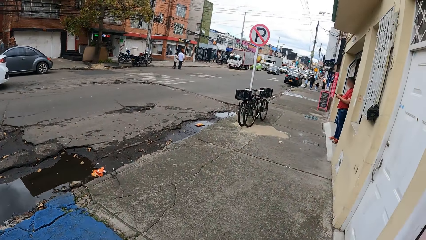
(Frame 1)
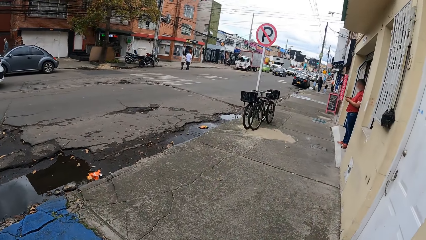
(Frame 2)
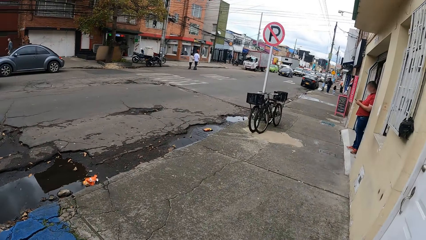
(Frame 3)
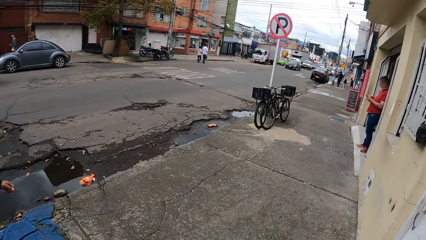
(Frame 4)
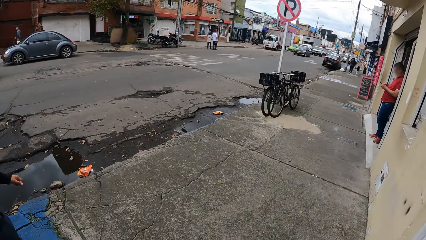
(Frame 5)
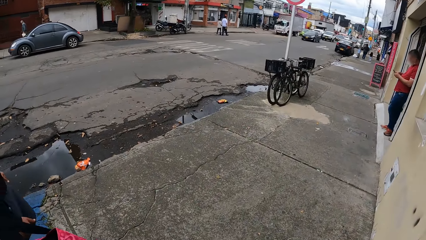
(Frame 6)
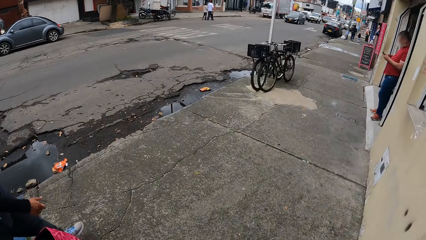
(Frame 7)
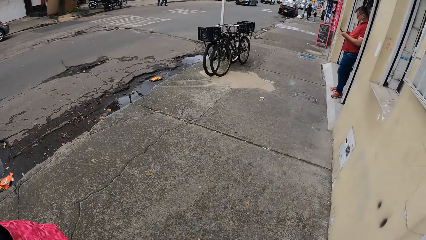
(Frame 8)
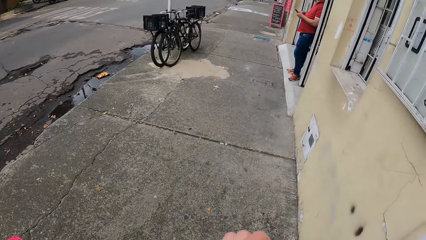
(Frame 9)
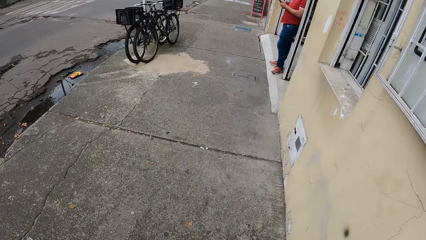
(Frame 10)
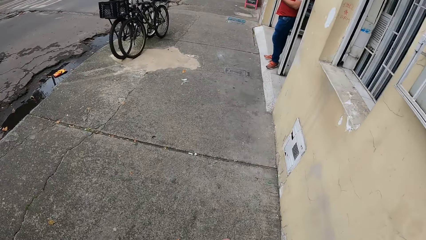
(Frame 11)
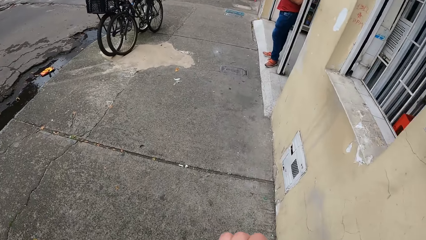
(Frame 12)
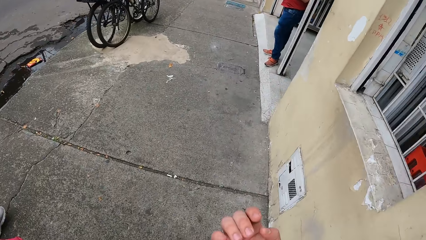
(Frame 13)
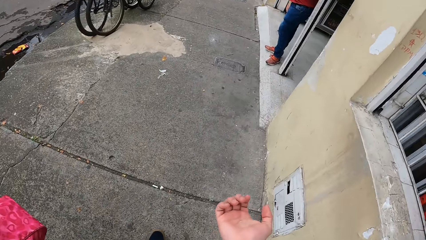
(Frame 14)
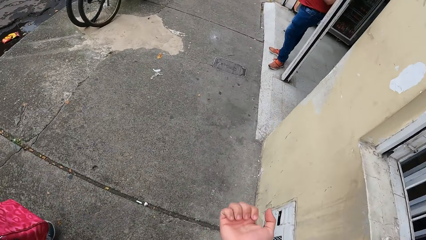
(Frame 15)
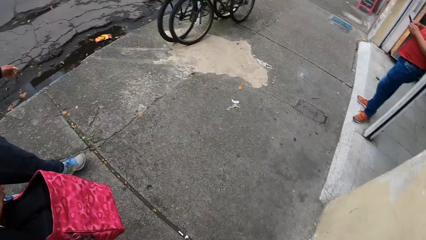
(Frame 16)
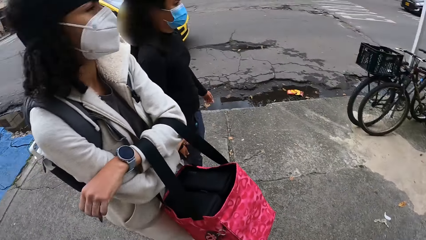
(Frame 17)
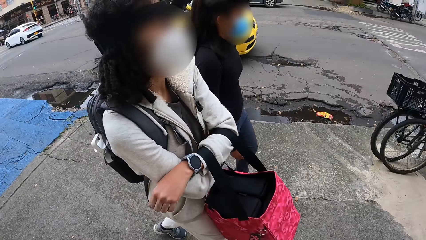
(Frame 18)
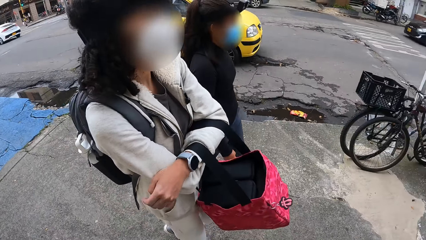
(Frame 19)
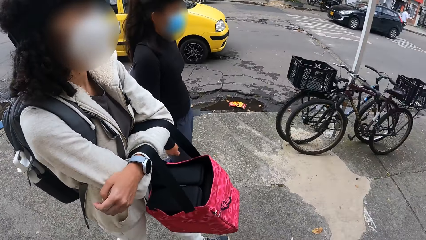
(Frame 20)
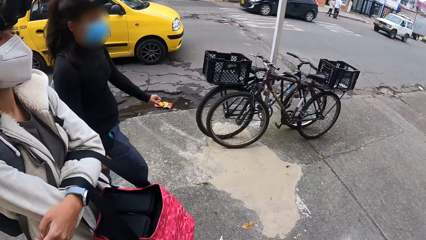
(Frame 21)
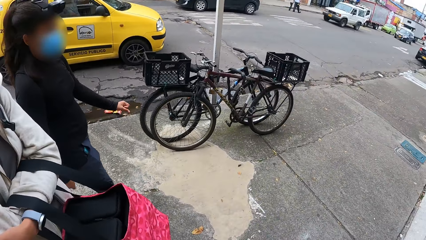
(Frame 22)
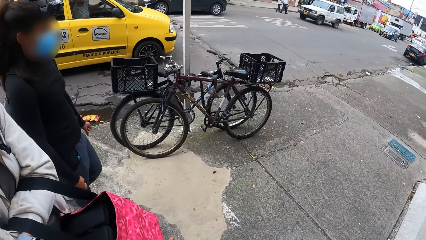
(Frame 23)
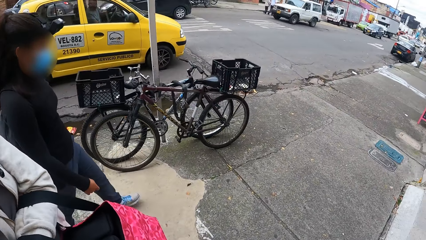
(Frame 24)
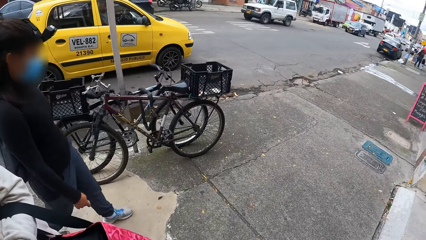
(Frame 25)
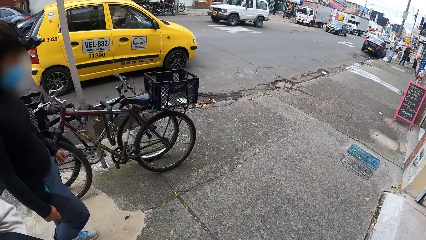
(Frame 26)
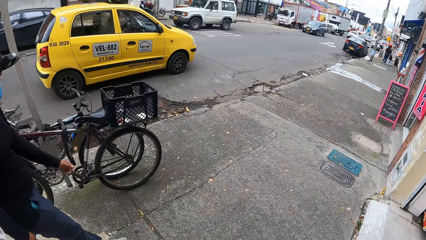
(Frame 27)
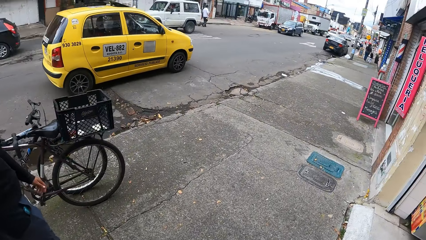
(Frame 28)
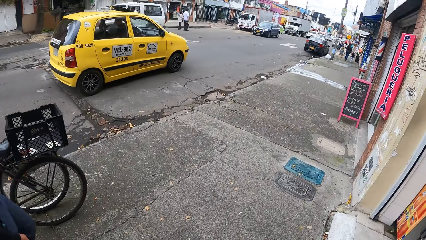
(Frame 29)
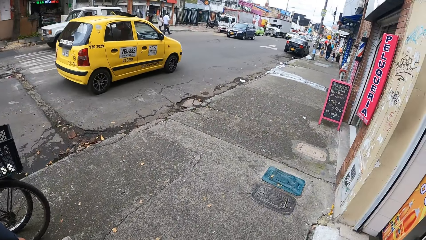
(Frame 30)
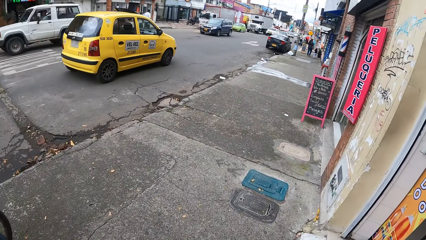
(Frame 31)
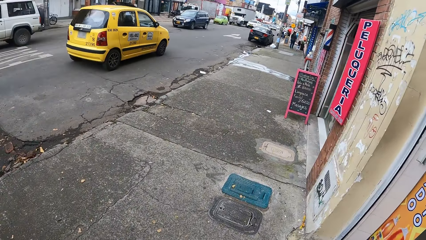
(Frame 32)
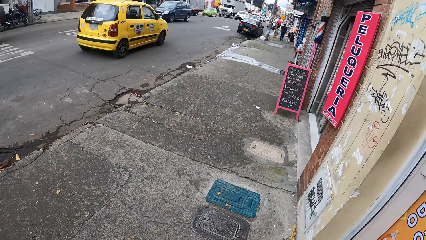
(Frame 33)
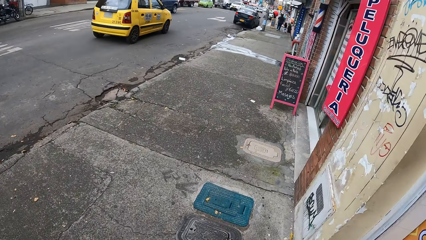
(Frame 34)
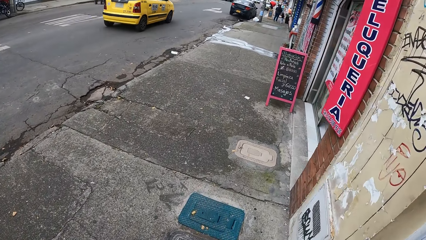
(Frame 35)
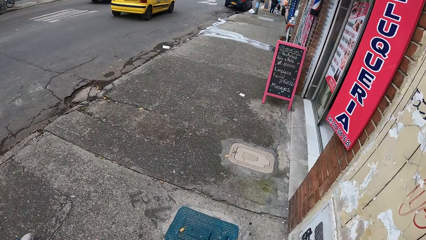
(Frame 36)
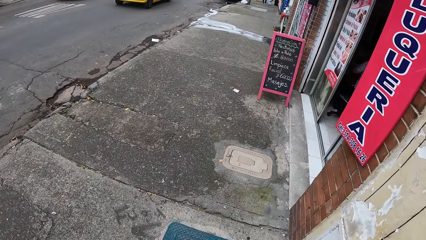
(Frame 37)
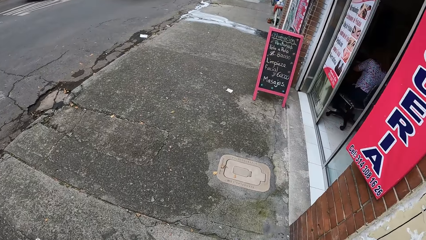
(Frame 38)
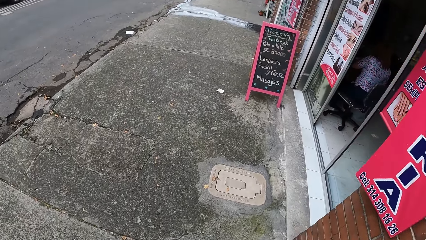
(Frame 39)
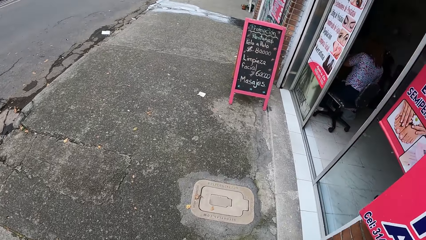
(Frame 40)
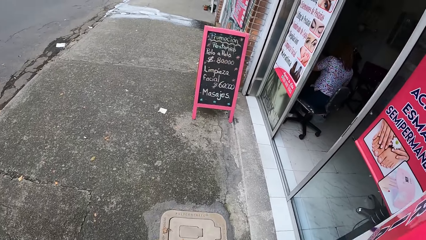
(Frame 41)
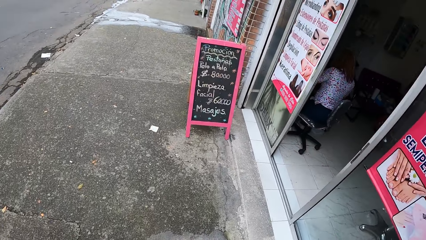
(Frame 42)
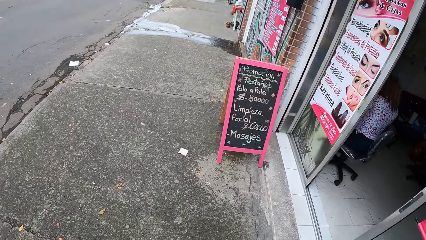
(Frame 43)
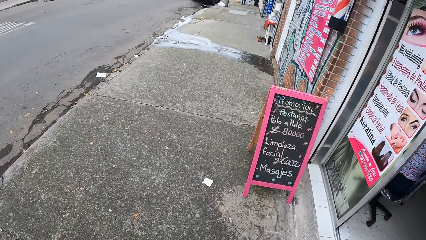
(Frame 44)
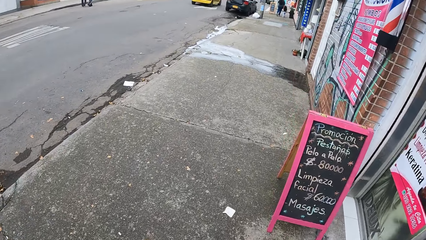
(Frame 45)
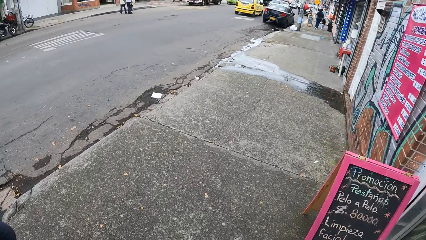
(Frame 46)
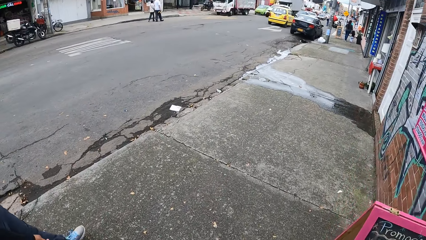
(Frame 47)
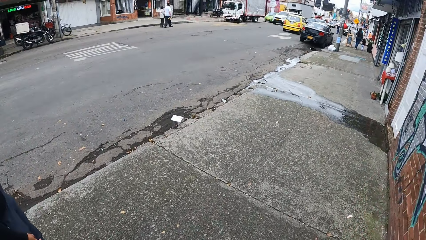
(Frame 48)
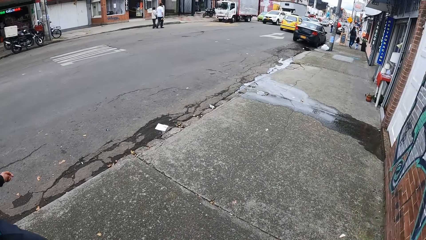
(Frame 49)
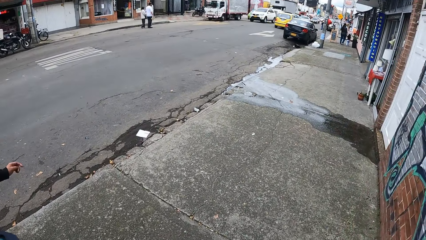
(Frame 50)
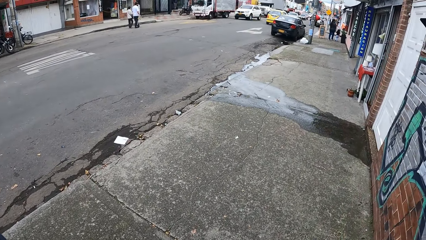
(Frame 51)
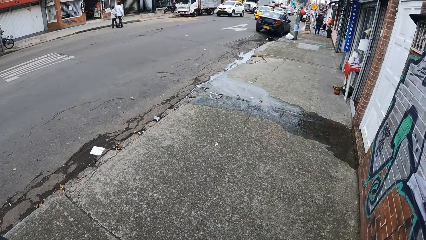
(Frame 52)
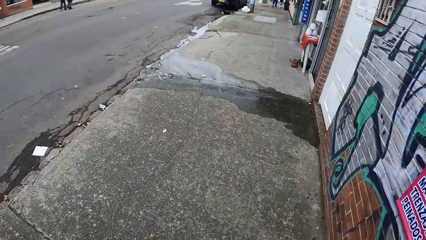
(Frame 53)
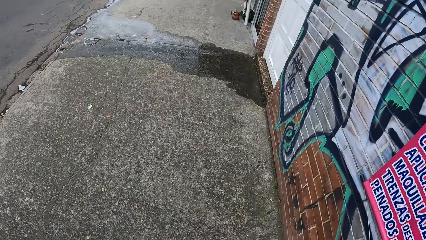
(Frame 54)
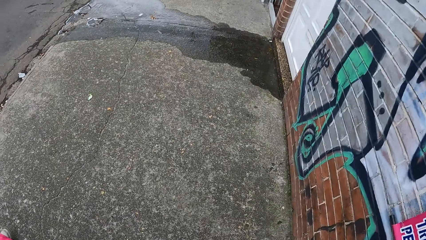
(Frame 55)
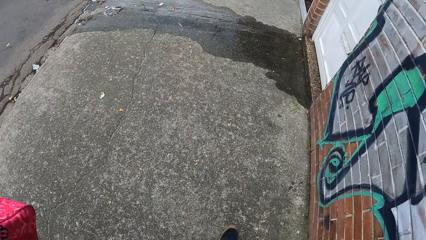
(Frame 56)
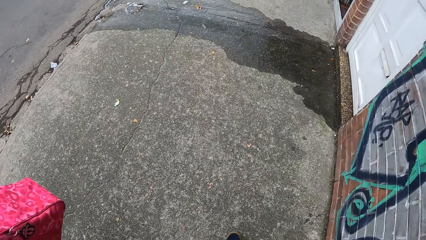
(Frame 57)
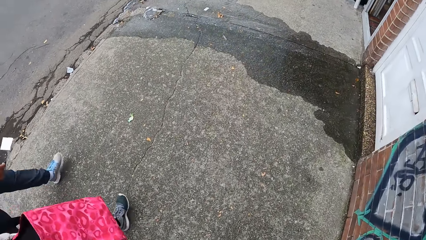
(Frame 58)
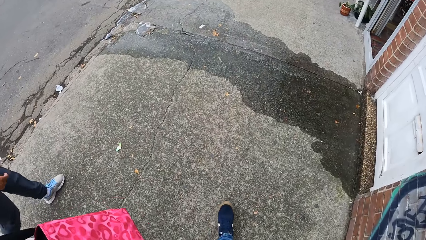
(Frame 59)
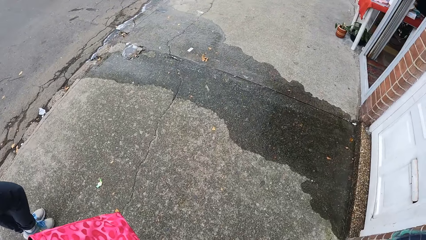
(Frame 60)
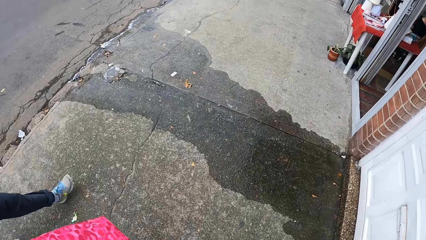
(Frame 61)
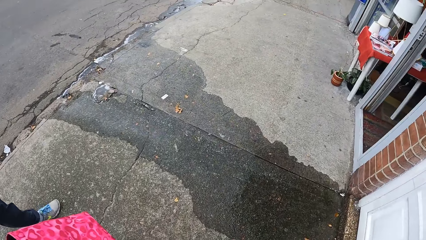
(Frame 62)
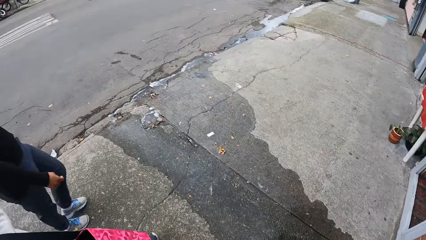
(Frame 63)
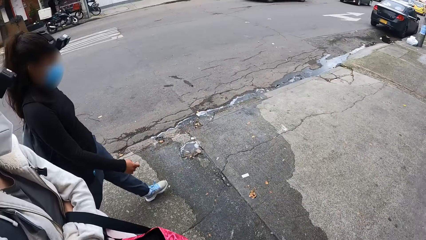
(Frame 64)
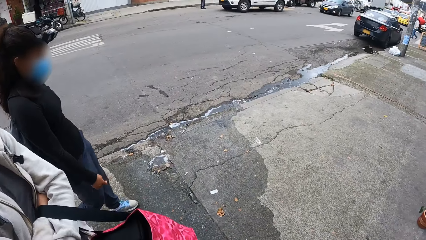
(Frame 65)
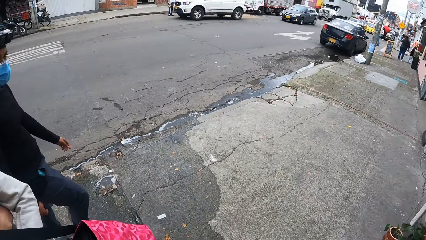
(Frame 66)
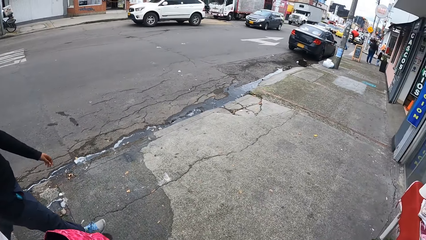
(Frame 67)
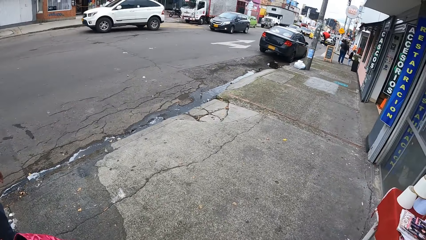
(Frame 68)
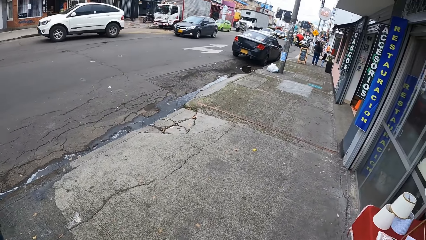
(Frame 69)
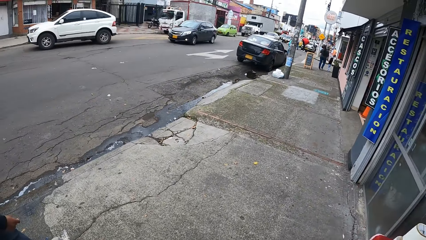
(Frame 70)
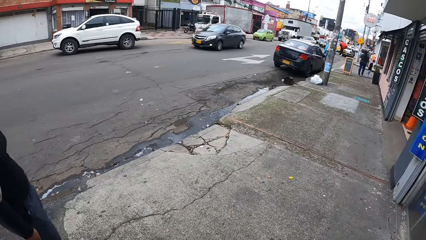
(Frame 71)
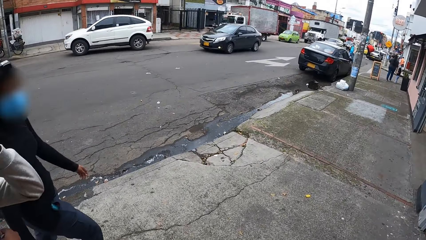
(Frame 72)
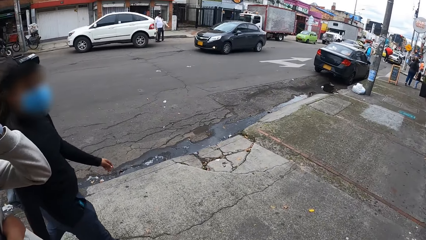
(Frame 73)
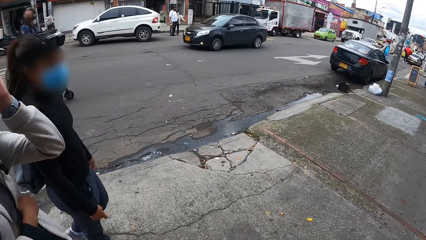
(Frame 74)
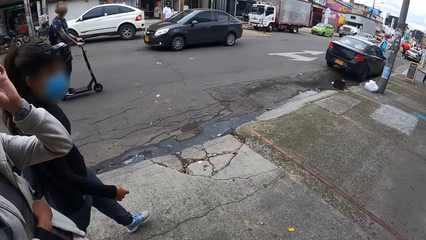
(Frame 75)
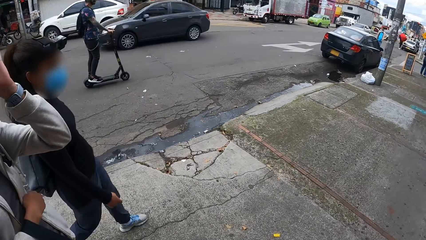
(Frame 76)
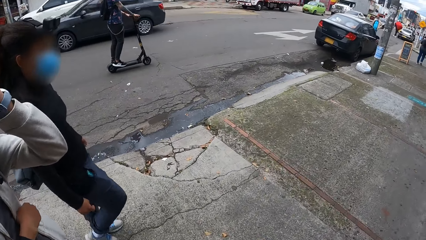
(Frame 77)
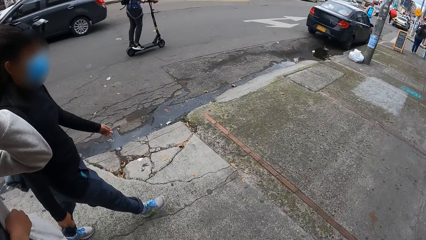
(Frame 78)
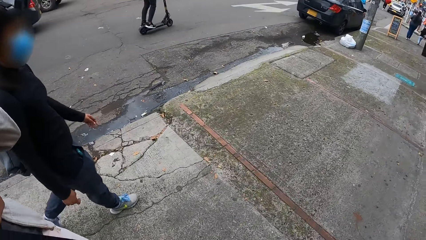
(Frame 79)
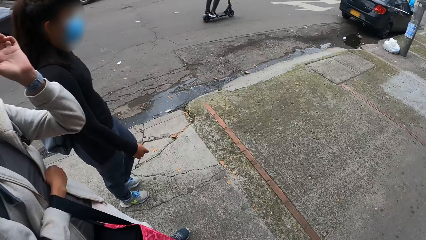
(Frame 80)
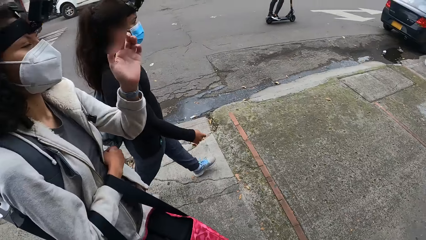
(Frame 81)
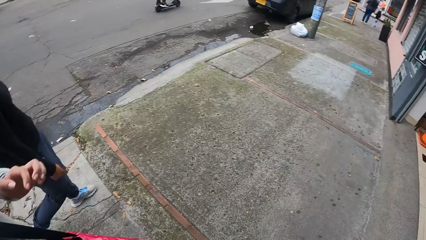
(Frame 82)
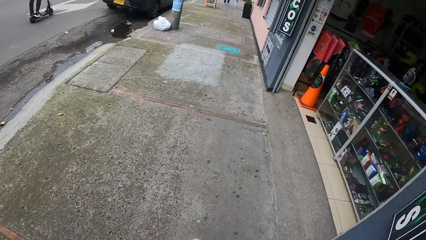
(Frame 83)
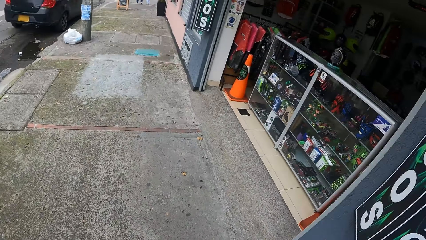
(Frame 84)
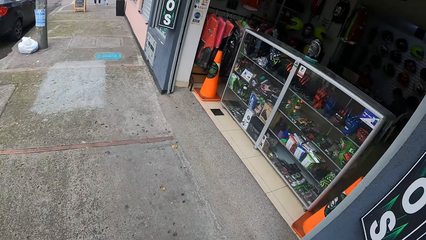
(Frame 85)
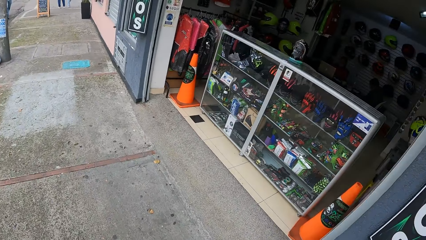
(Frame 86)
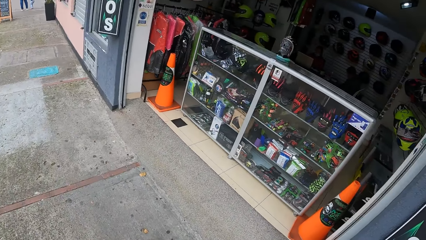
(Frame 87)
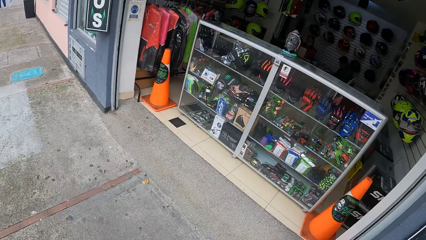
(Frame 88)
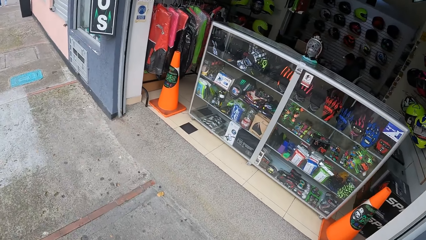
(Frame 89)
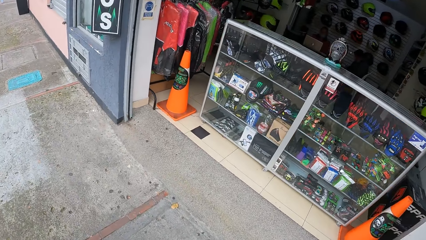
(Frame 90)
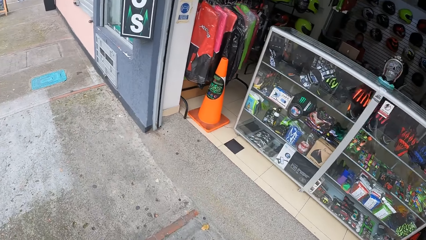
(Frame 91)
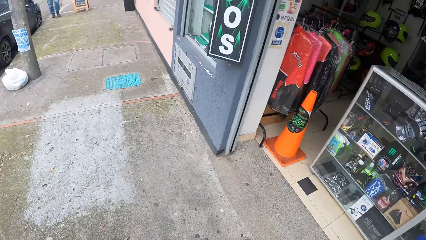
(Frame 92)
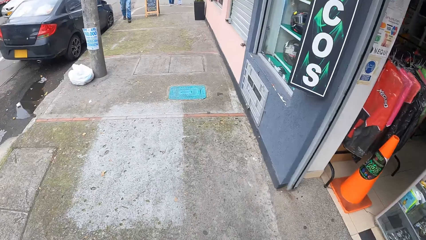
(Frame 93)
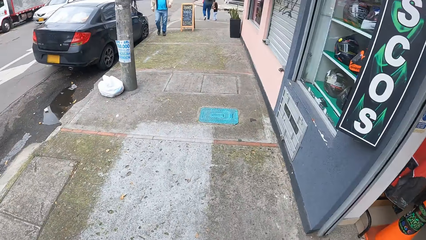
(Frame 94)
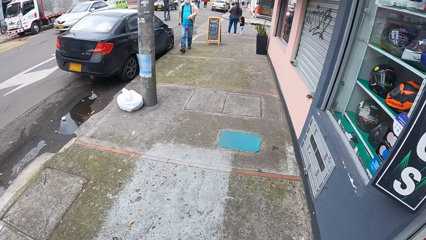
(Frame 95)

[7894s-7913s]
The person walks around. Another person walks around. The camera wearer walks around. They look around.
